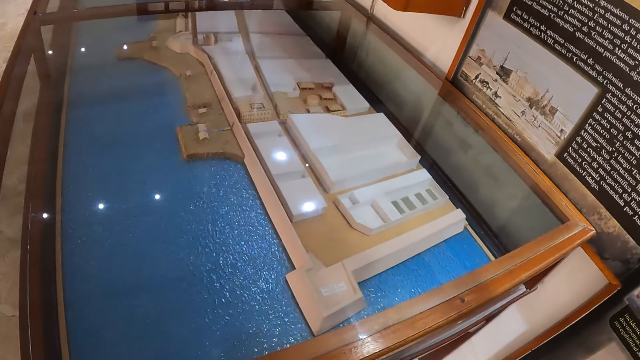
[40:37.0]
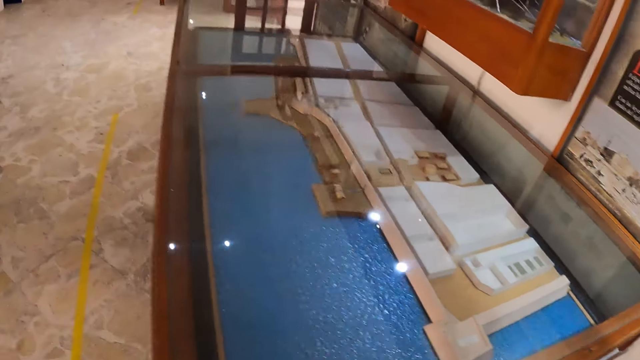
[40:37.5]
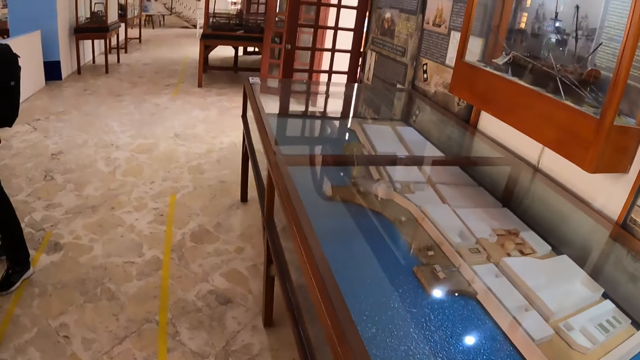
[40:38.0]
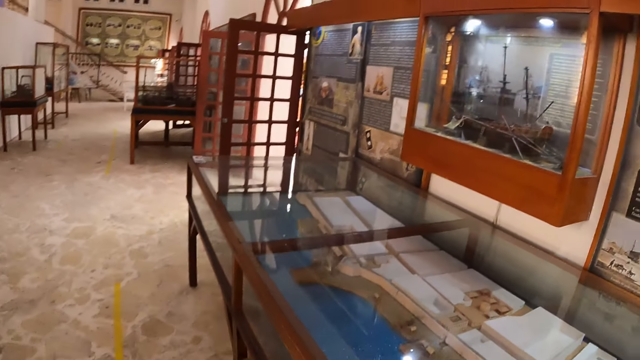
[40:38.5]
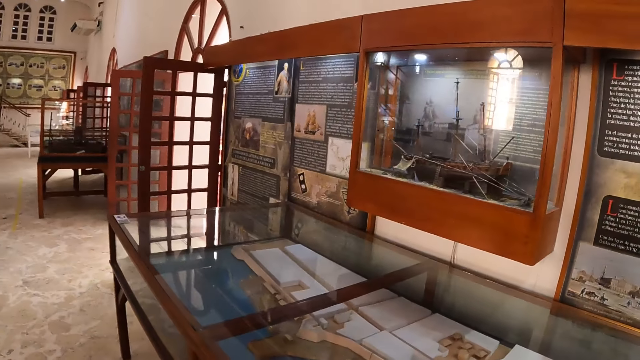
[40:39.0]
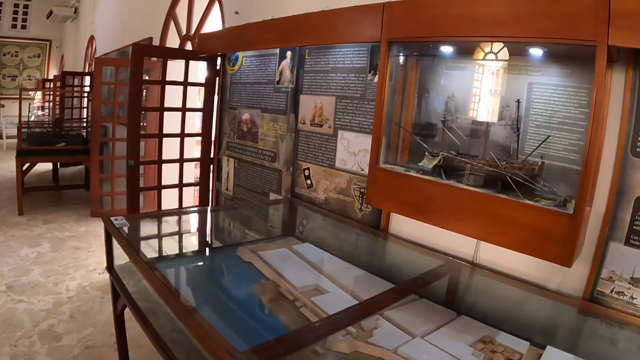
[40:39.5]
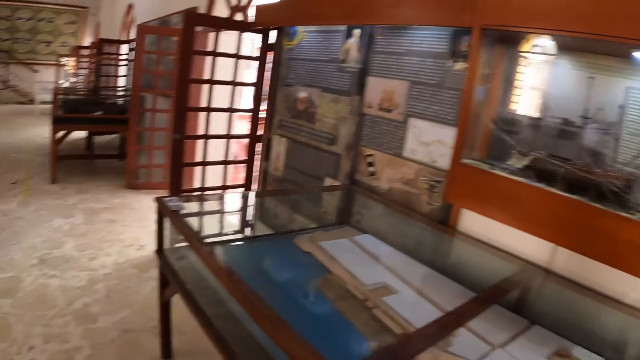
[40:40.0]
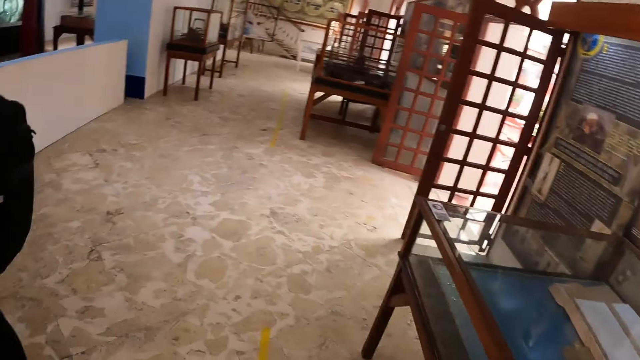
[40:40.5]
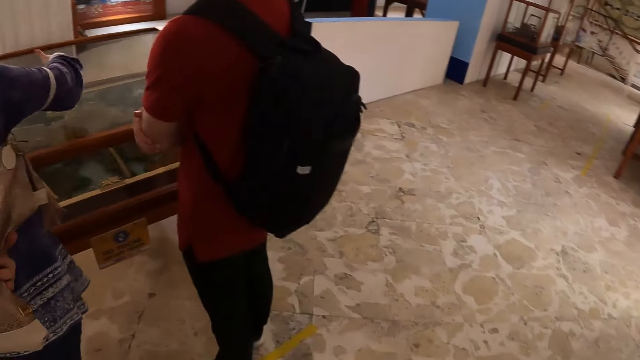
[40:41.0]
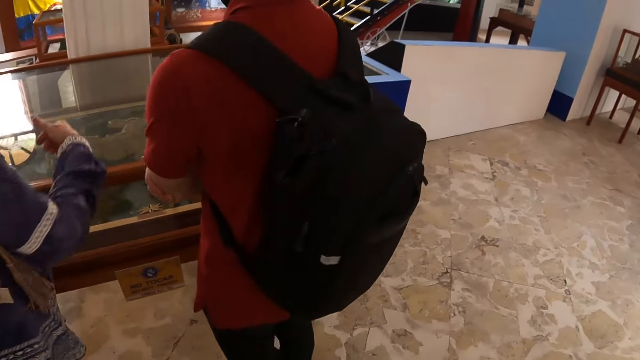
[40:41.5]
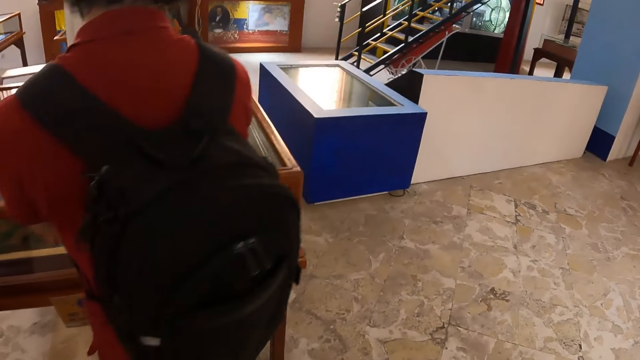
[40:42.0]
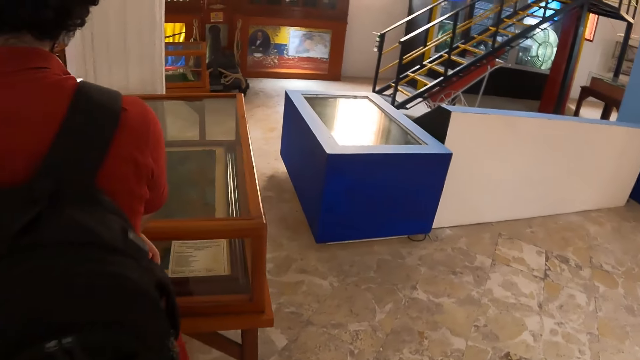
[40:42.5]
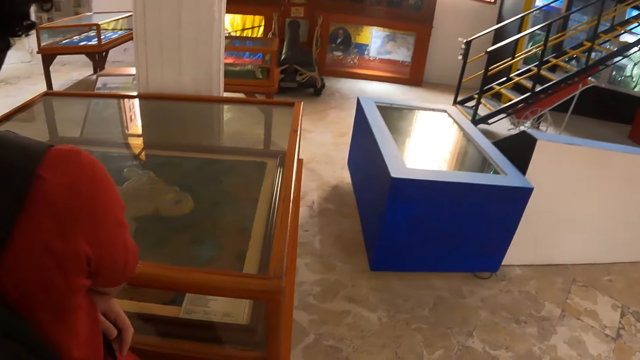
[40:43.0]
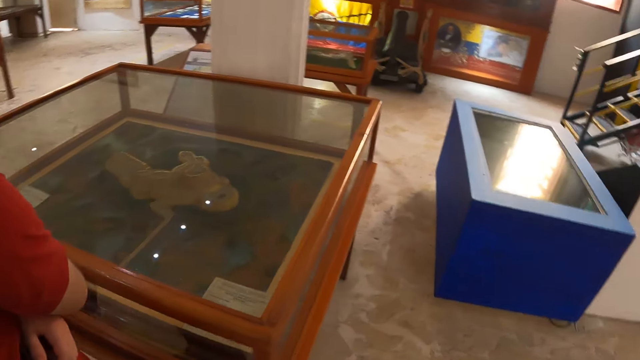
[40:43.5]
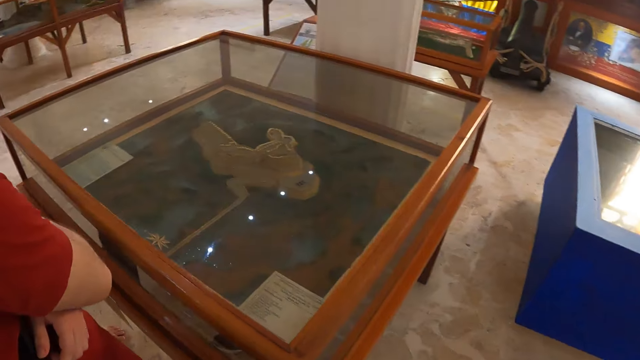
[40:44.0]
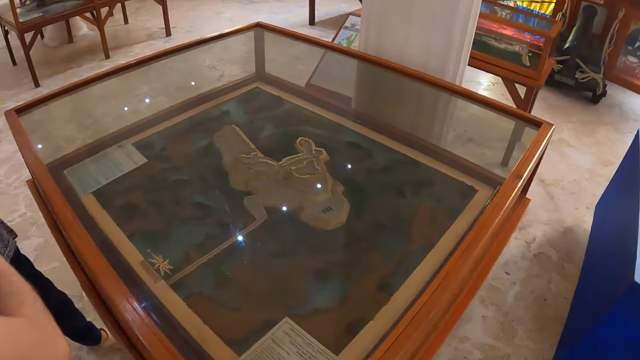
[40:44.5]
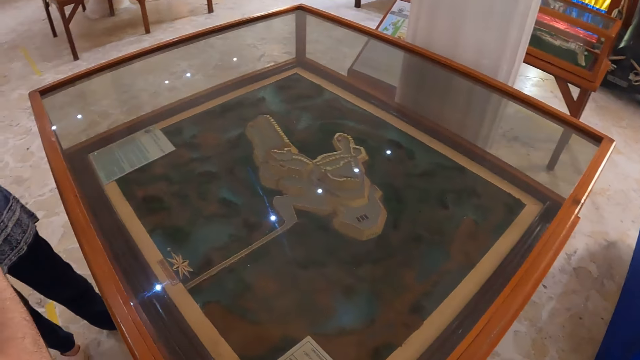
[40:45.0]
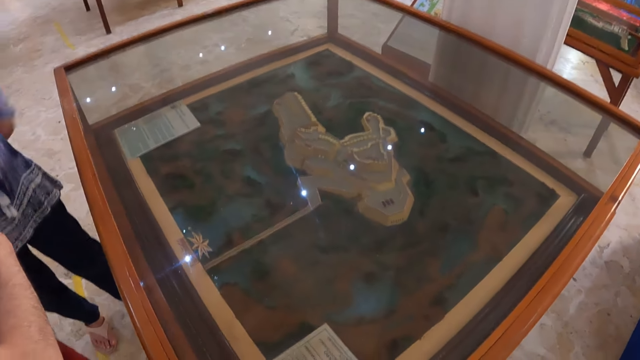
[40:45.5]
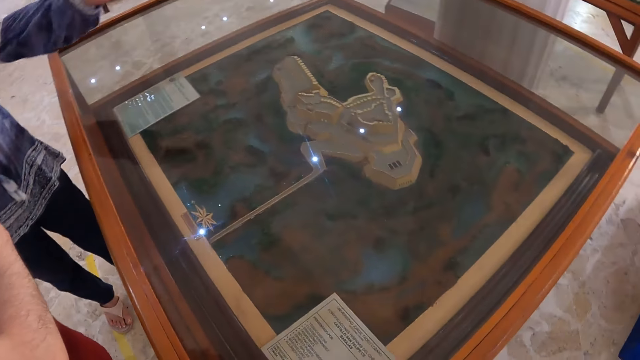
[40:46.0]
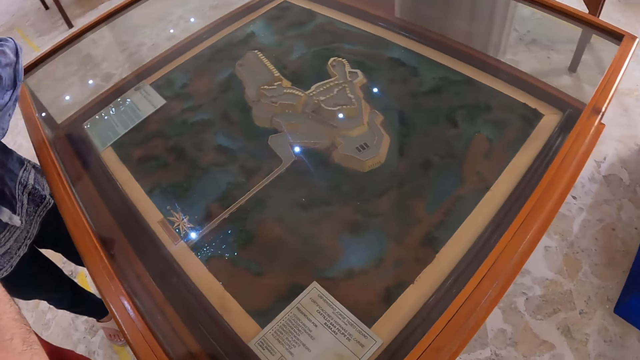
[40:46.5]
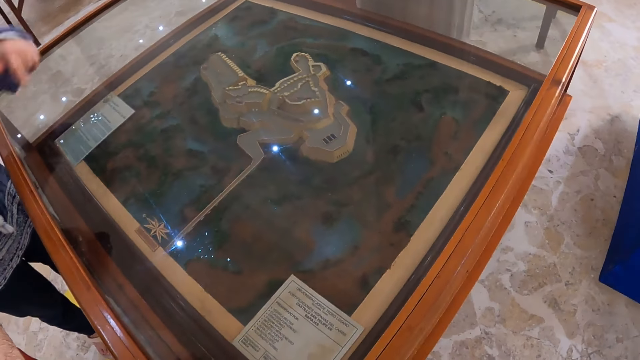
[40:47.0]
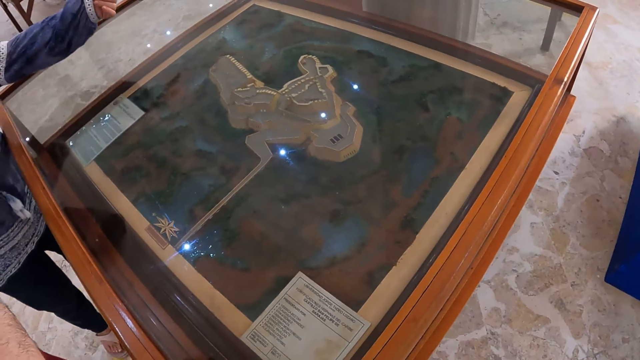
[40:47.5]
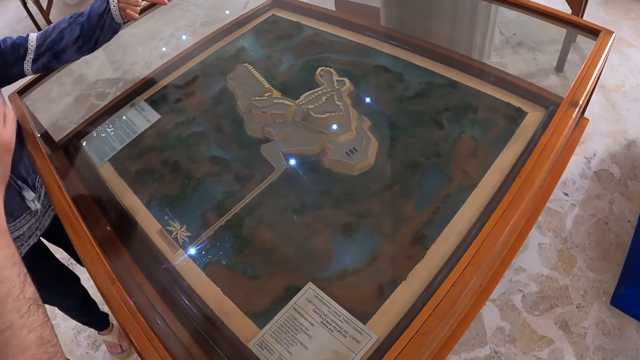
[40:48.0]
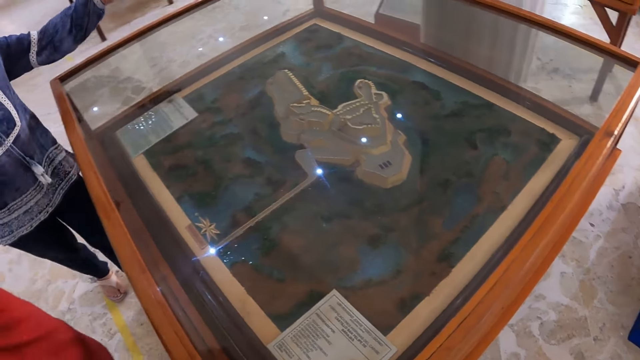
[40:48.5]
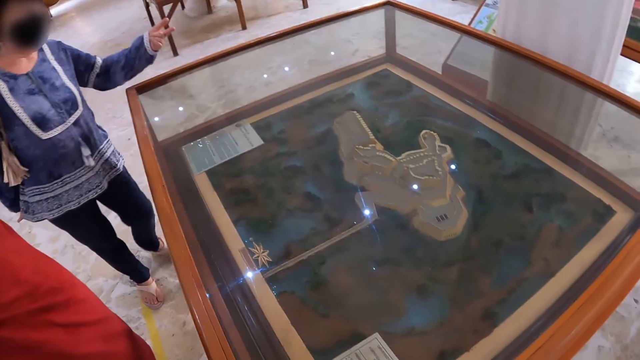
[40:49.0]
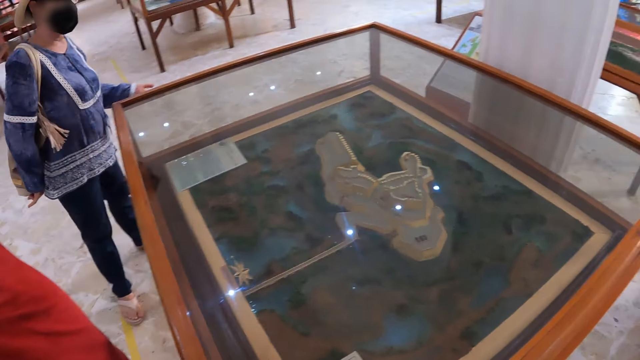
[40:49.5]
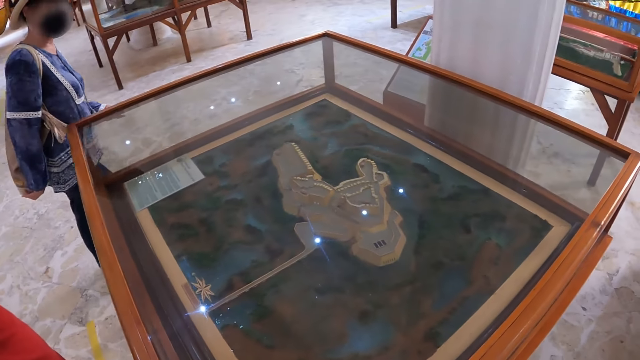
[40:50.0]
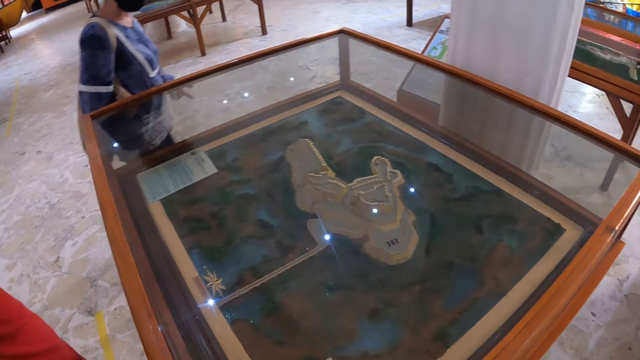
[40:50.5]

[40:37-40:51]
The camera wearer walks around the glass table. They walk towards the other glass table. A woman looks around the museum collection with the man. The camera wearer looks around the museum collection. They look at something in the glass table. They look at another table.

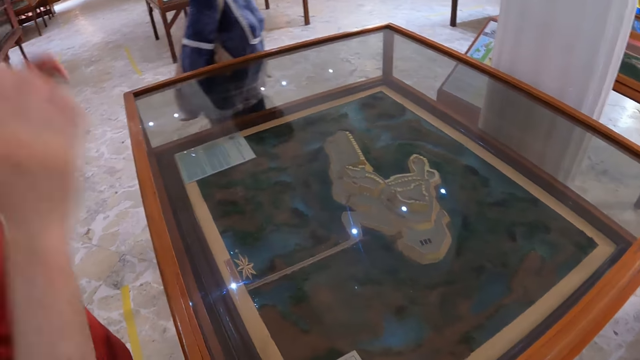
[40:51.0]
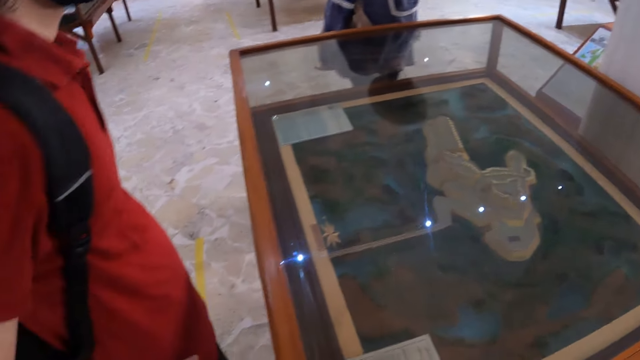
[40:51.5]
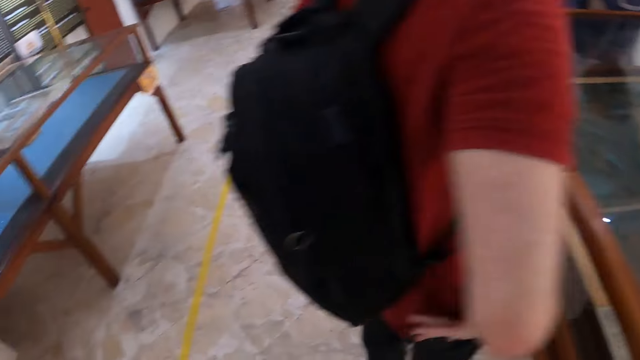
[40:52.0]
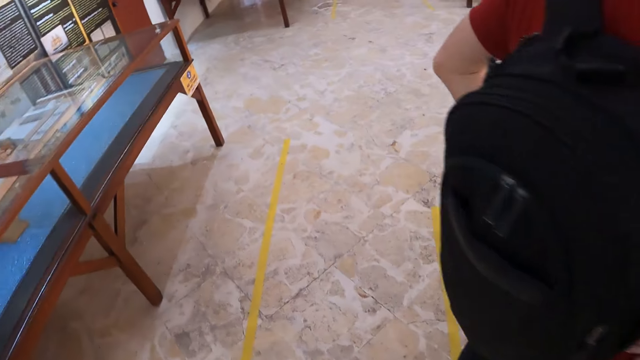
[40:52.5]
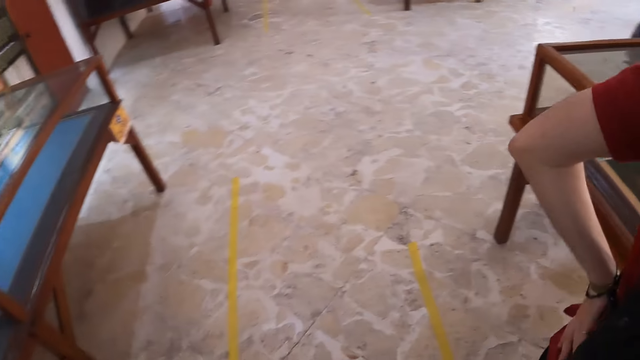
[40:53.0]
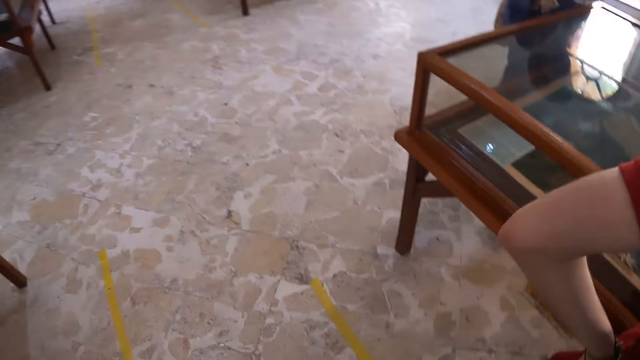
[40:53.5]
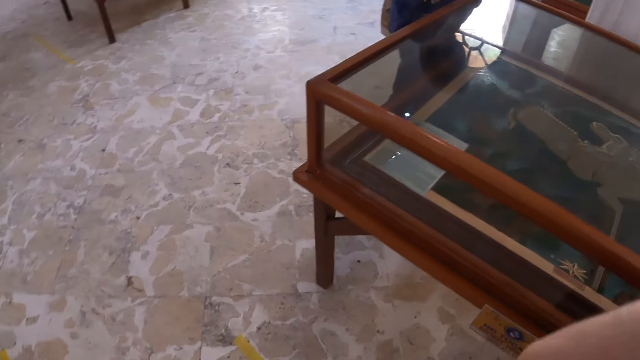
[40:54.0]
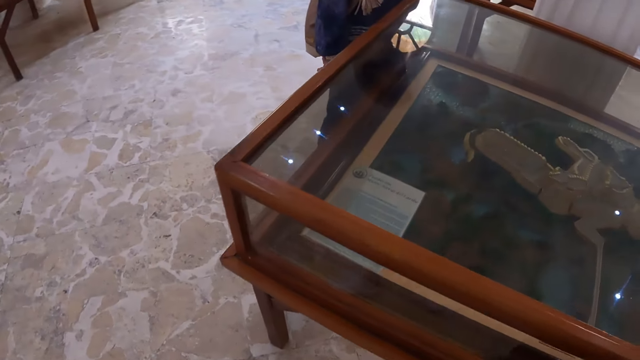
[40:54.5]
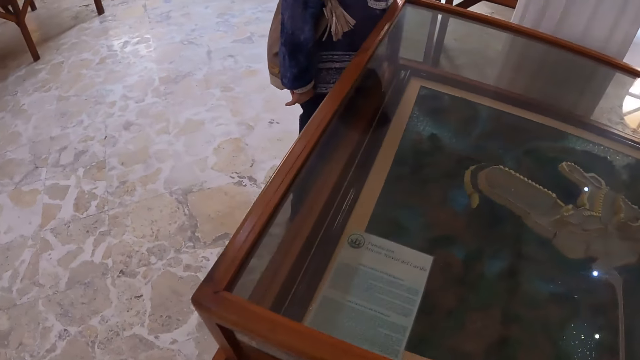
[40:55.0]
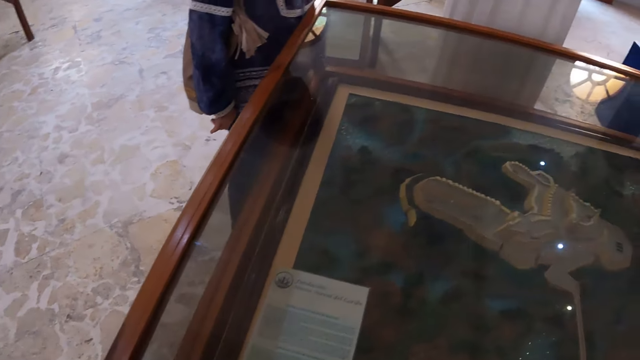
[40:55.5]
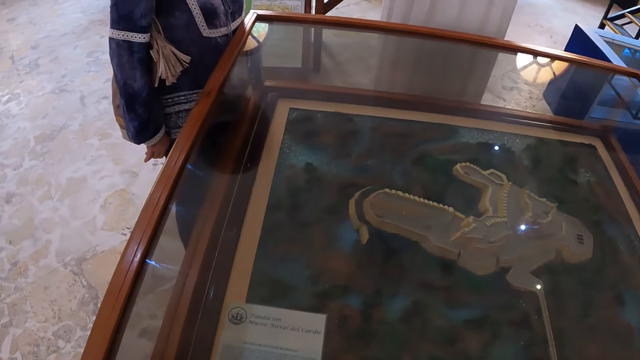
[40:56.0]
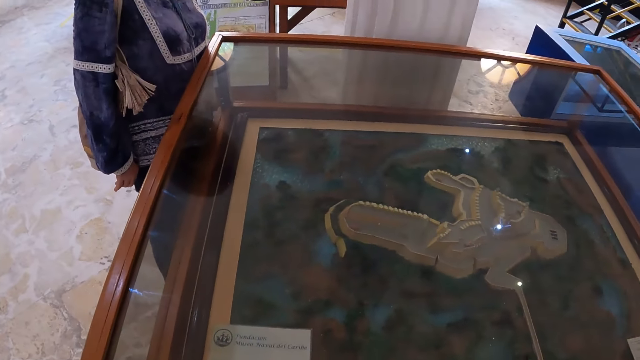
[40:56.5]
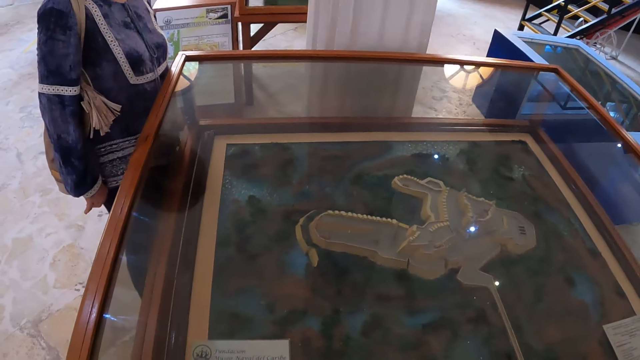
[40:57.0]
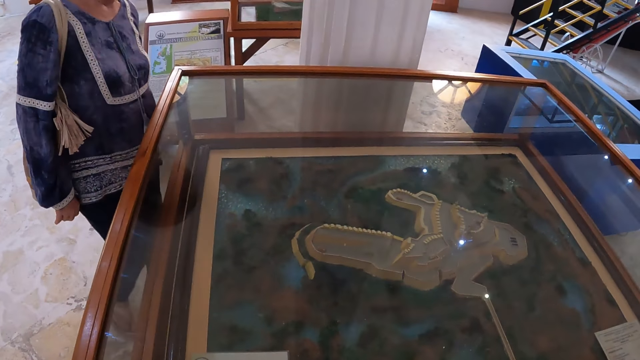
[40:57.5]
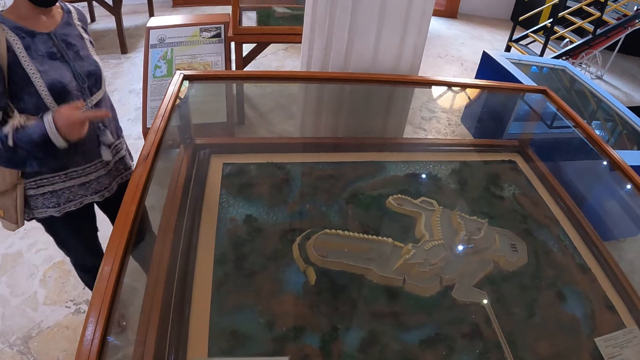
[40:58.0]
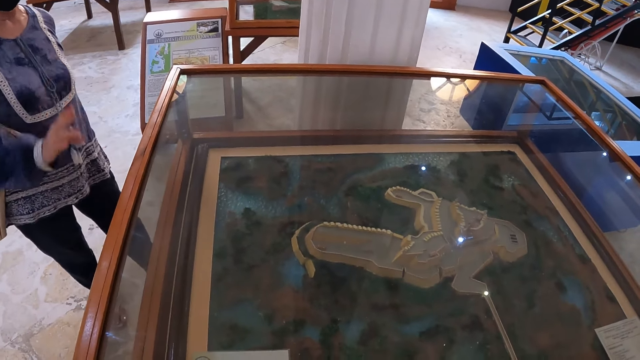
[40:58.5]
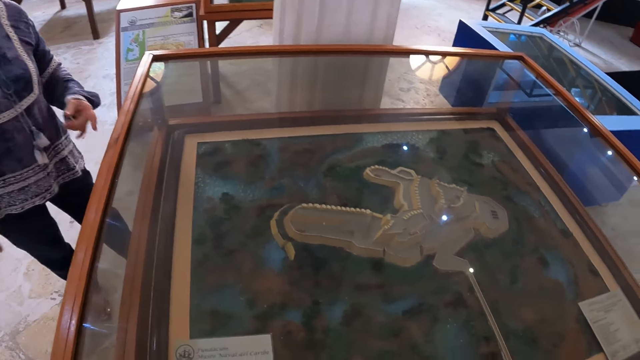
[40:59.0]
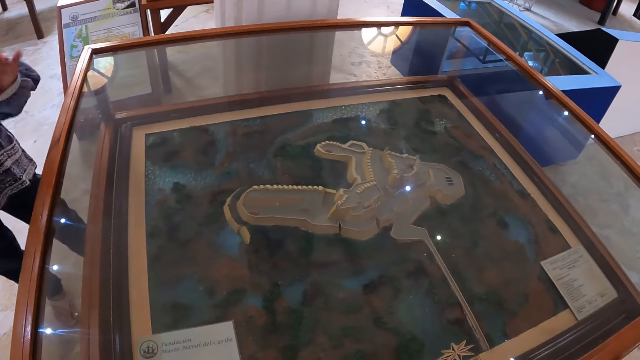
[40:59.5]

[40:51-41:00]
The camera wearer walks around the table. They interact with a person.
